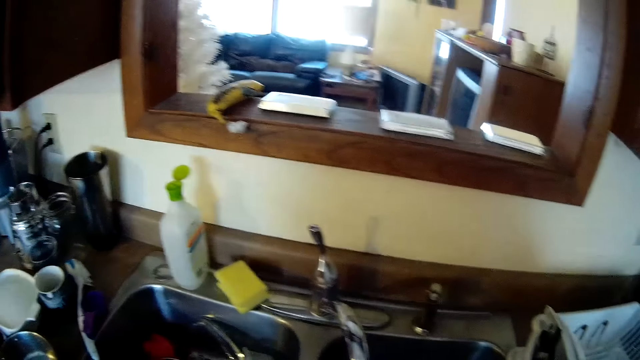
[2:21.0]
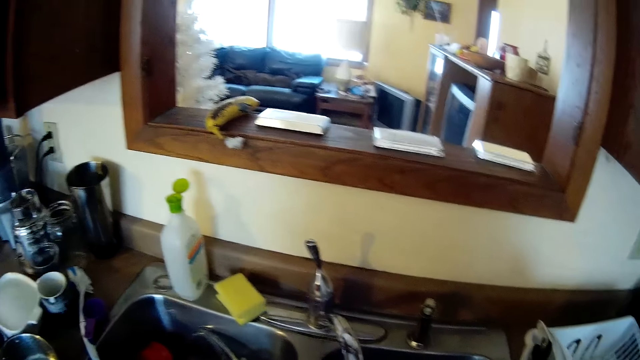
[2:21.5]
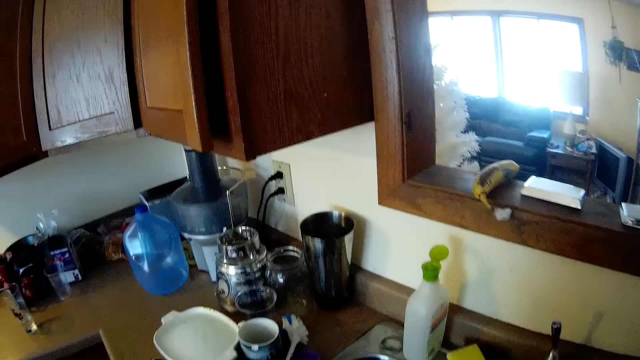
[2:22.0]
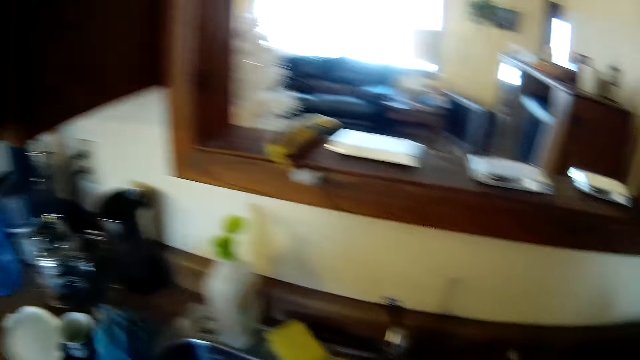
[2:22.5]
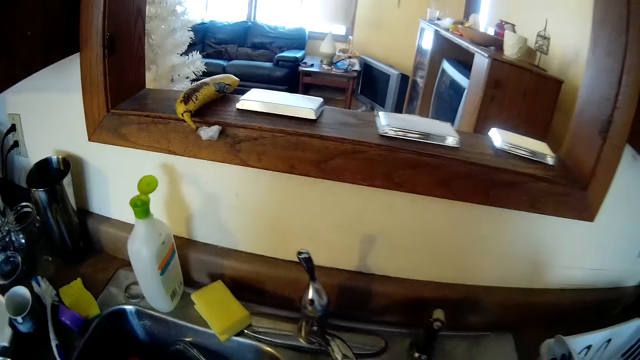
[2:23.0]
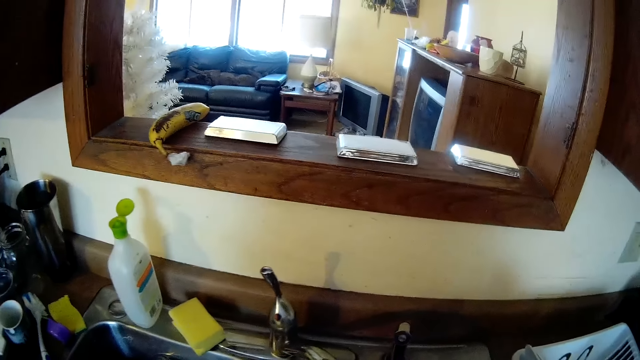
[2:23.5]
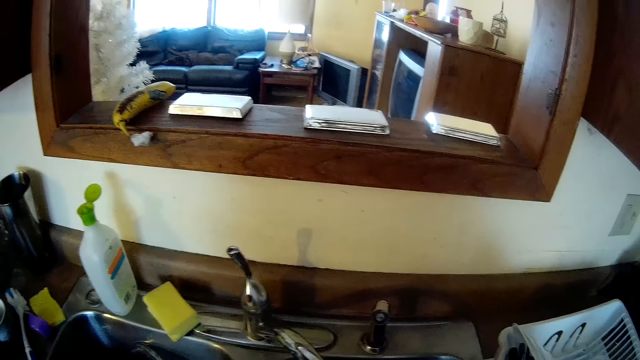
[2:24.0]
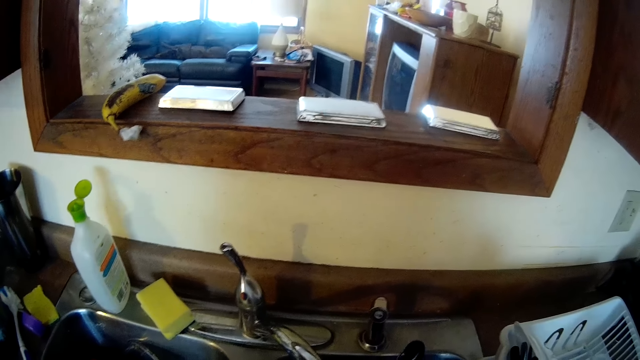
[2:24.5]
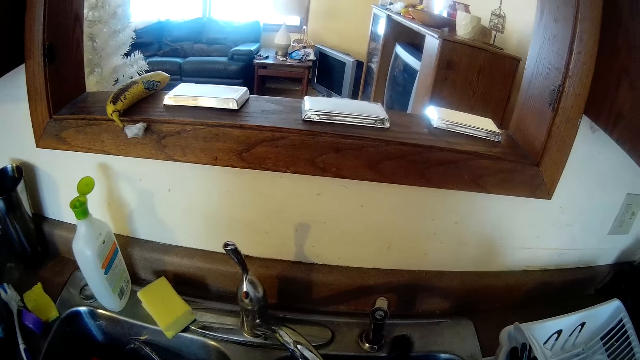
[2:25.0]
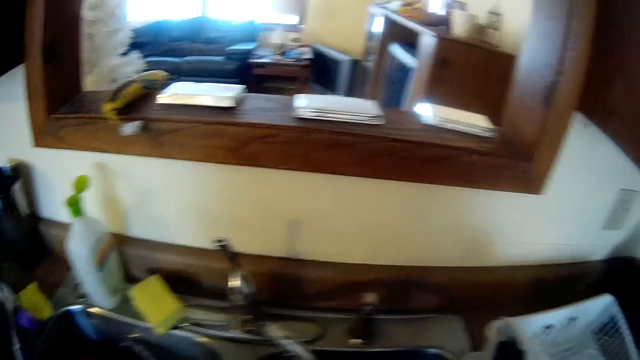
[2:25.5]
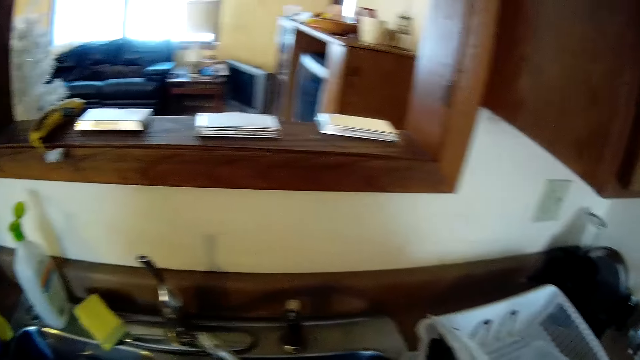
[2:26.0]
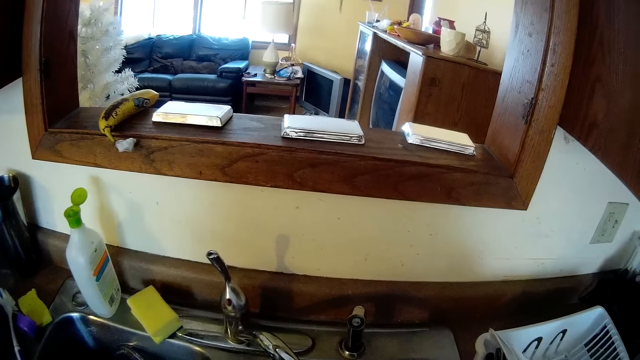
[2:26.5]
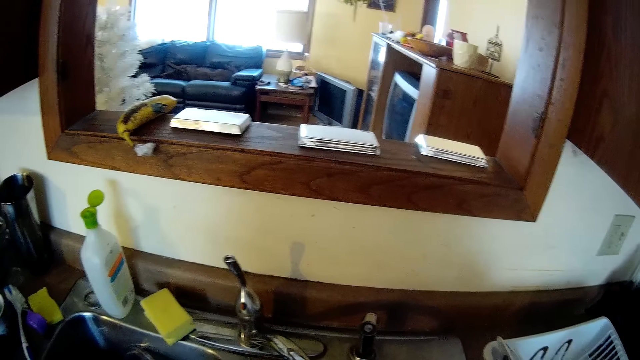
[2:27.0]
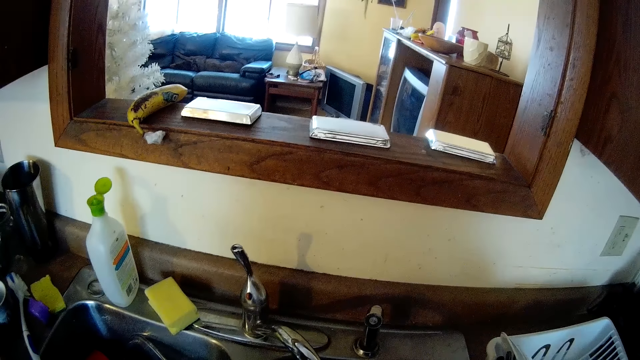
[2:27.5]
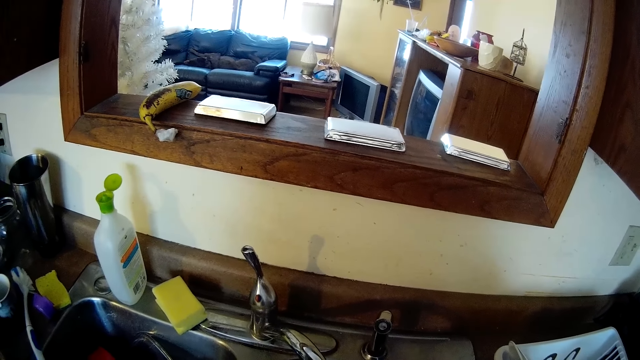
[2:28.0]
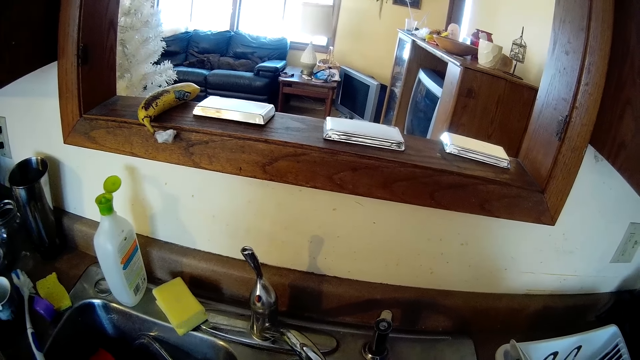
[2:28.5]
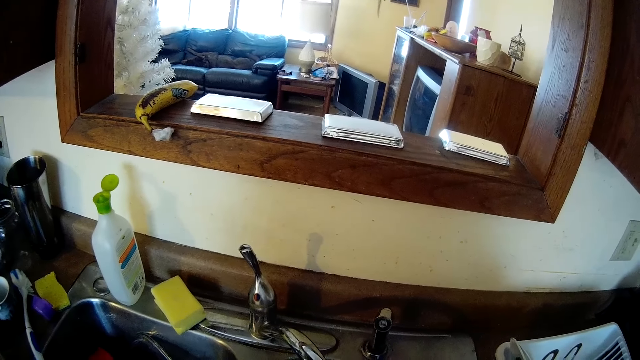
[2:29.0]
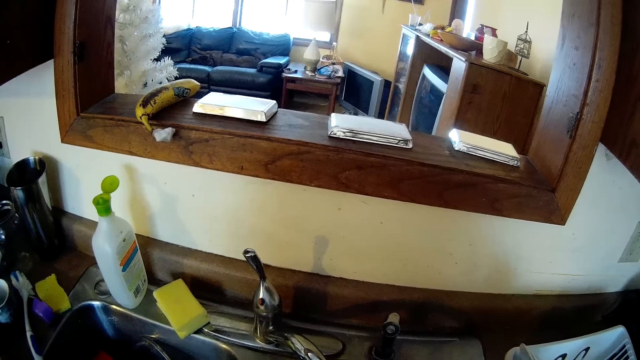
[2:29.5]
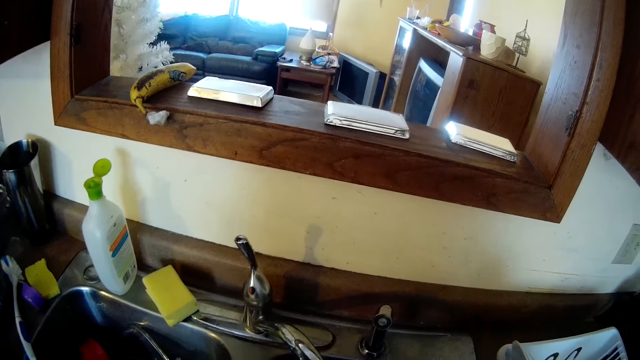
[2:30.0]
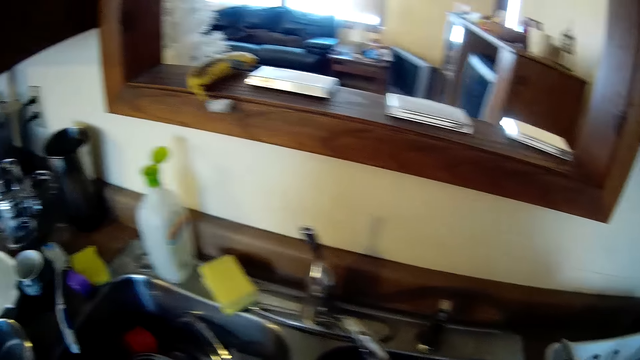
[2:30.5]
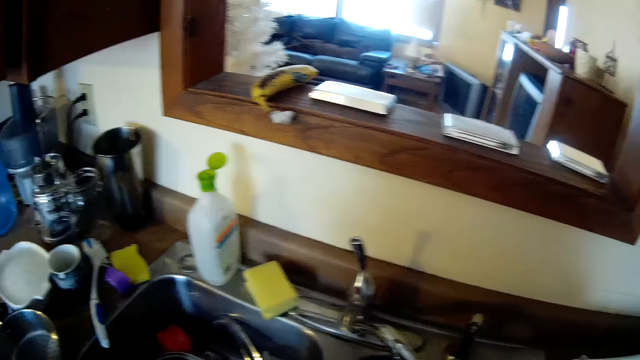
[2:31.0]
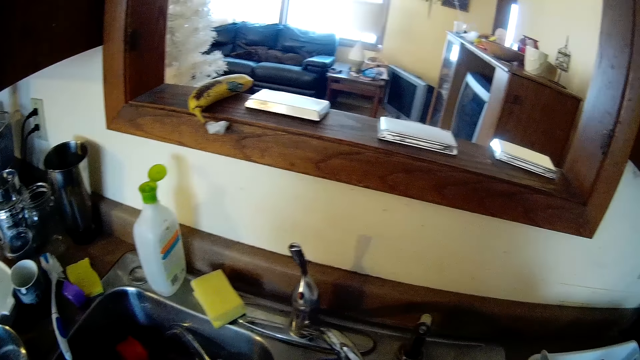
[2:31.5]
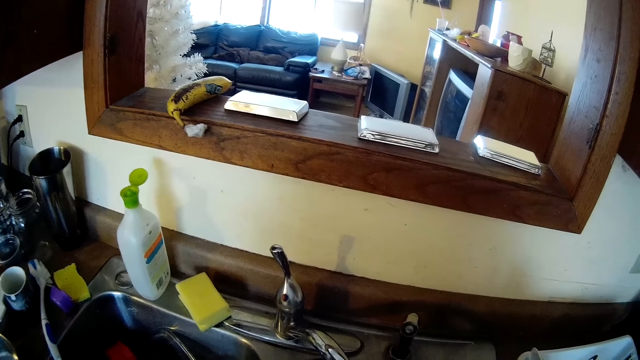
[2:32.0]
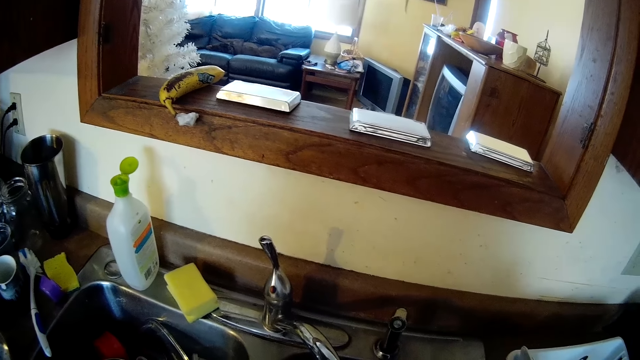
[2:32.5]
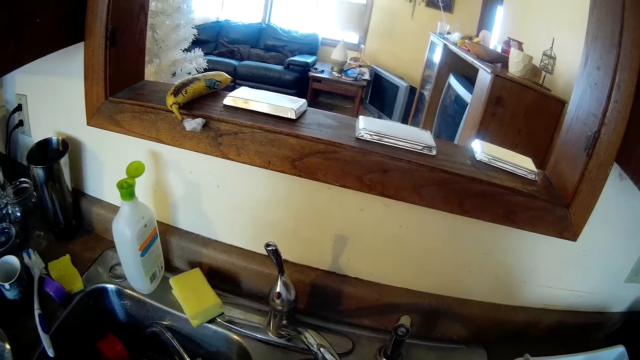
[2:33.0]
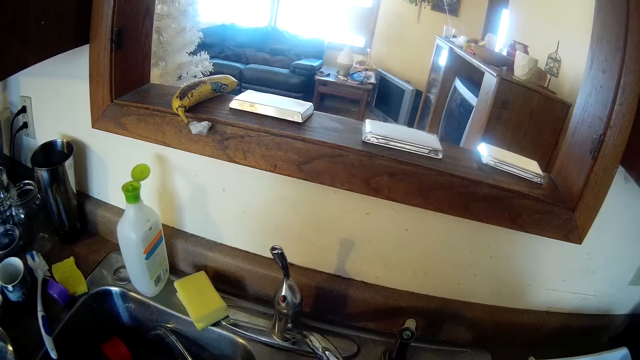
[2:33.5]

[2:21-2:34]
The camera wearer looks around. He drops the sponge in his gloved left hand by the kitchen sink. He adjusts the tap sideways with his gloved right hand. He looks at the sink.

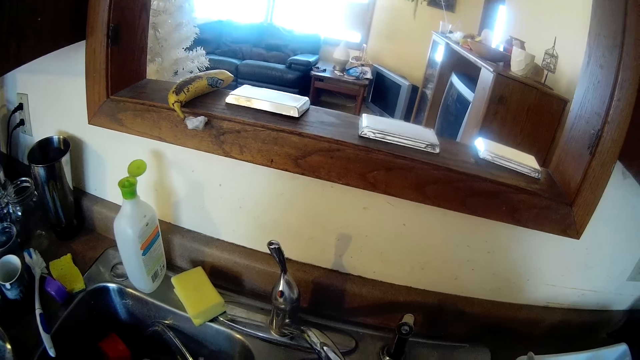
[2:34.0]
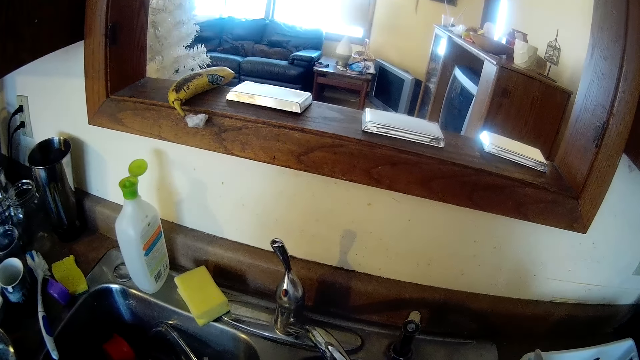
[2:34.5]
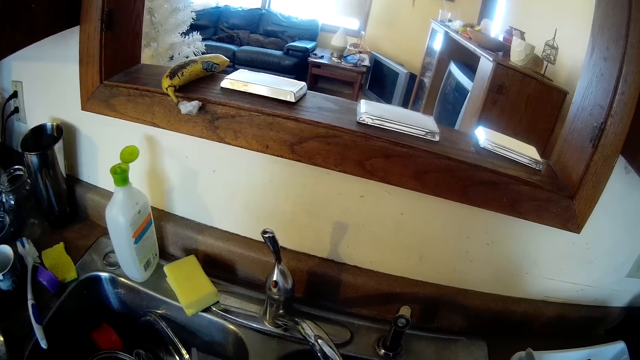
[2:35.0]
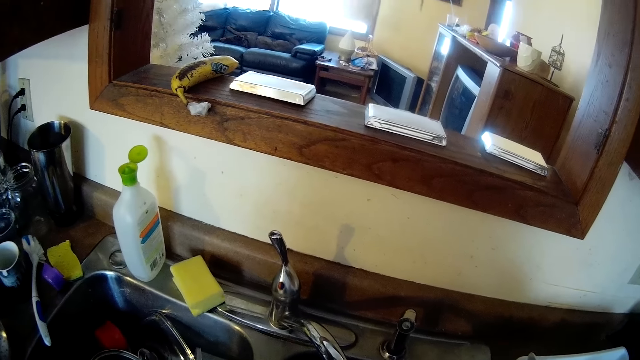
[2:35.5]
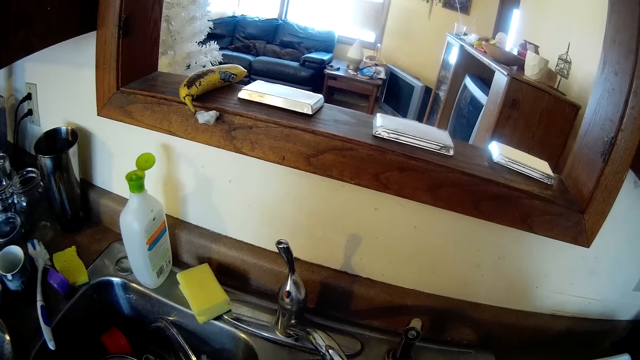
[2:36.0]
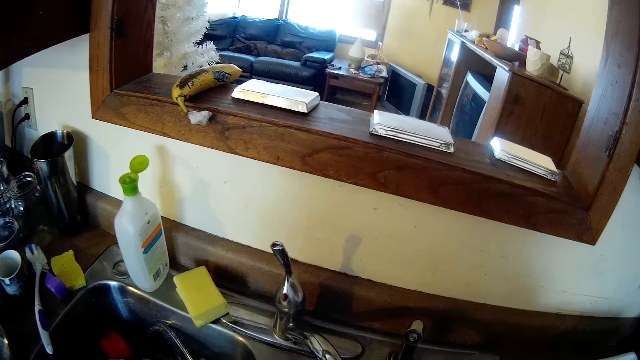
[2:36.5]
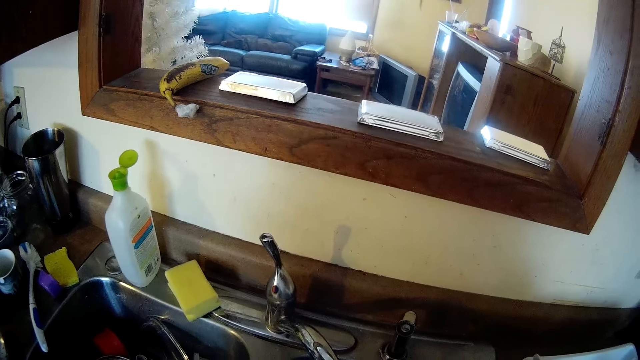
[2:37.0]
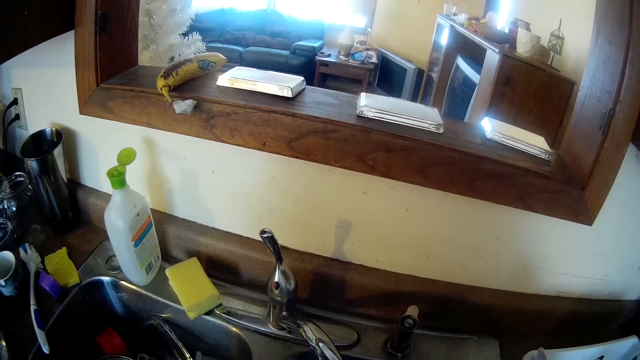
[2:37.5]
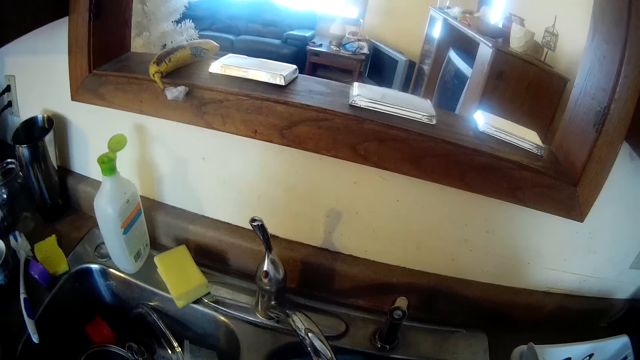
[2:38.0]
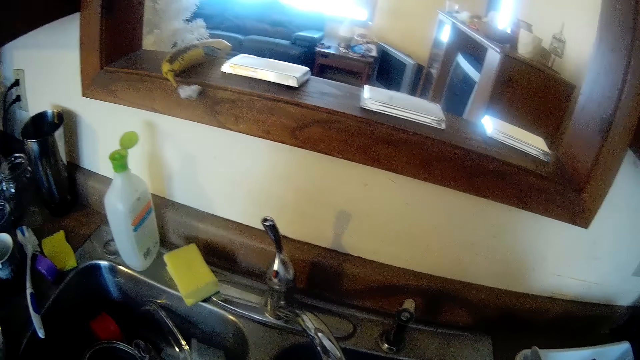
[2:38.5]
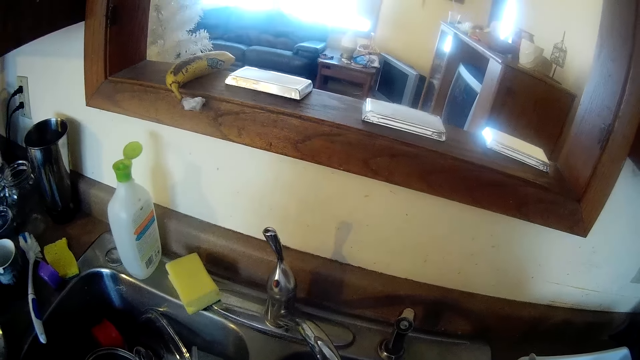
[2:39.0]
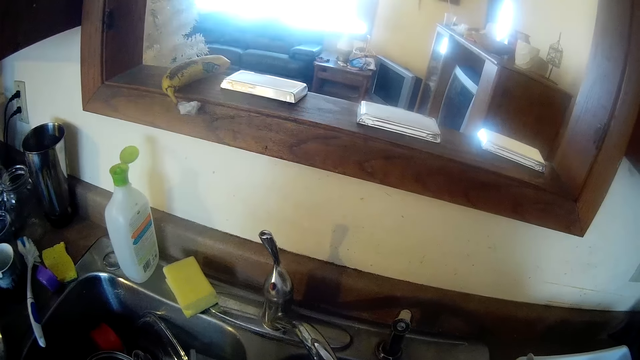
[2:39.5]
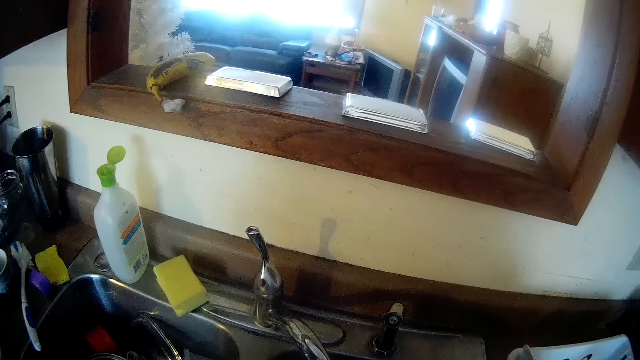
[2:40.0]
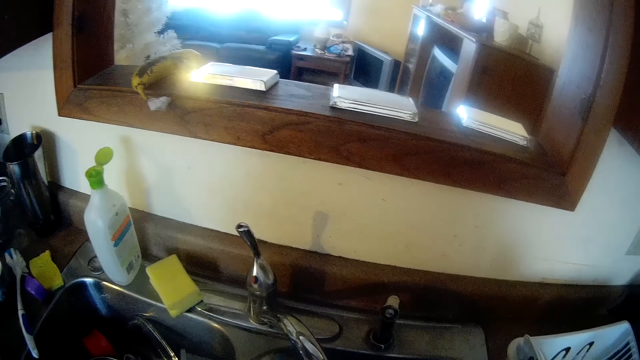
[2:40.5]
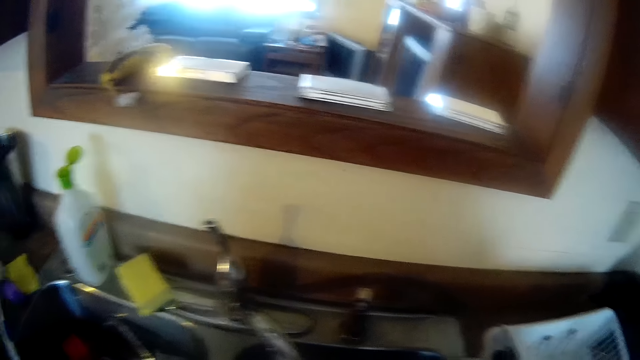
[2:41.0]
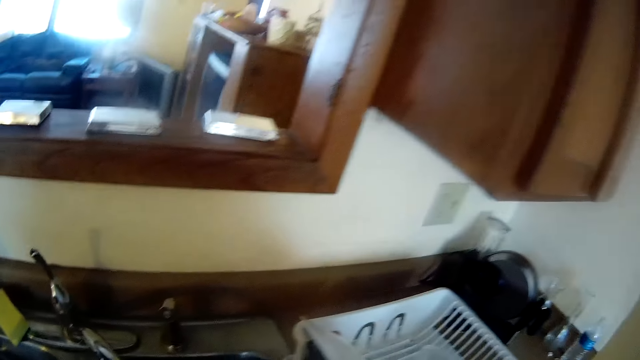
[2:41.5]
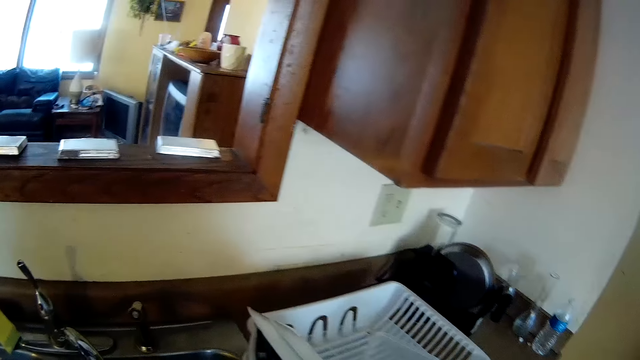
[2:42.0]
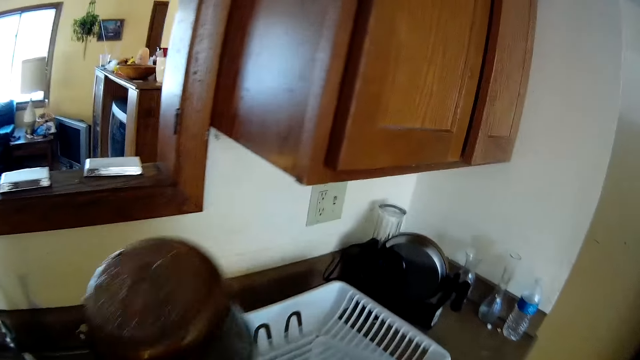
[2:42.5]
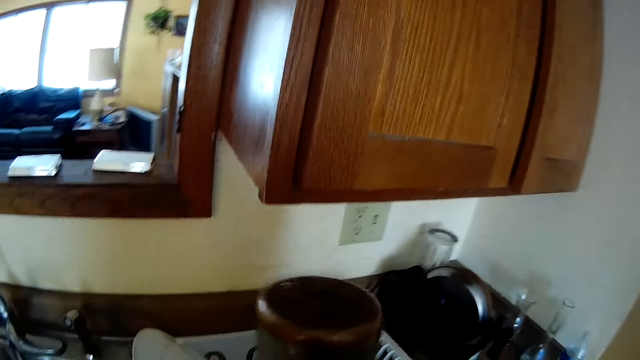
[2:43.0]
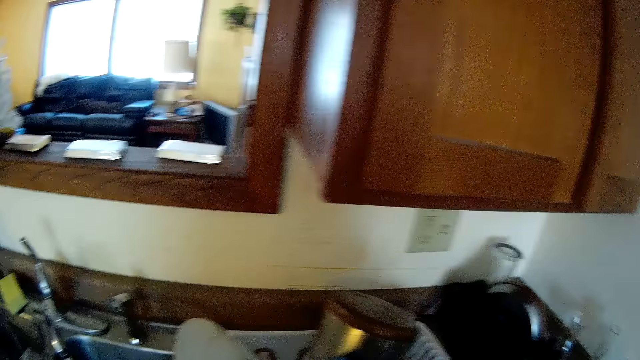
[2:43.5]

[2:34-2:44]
The camera wearer drops a cooking pot on a plate rack with his gloved right hand.
